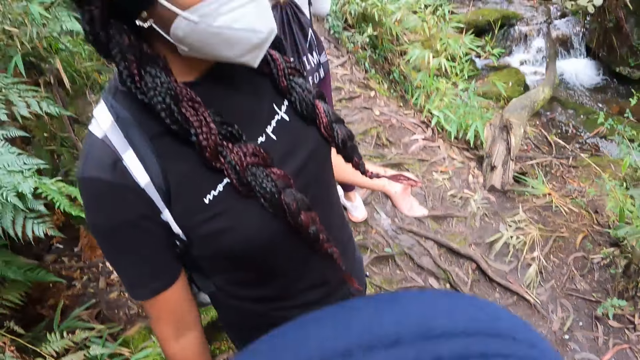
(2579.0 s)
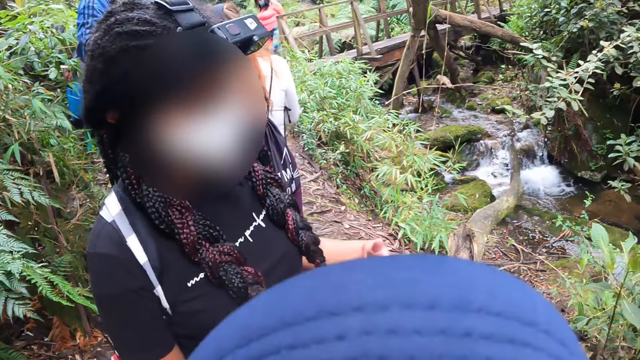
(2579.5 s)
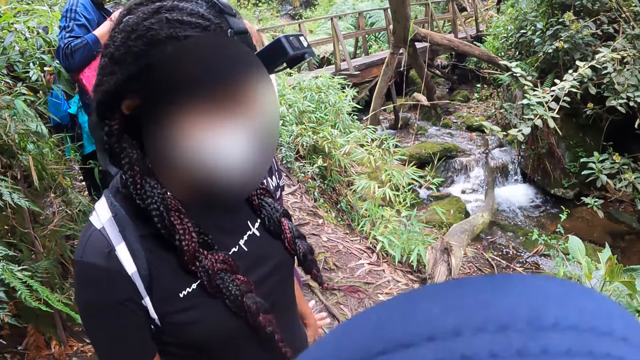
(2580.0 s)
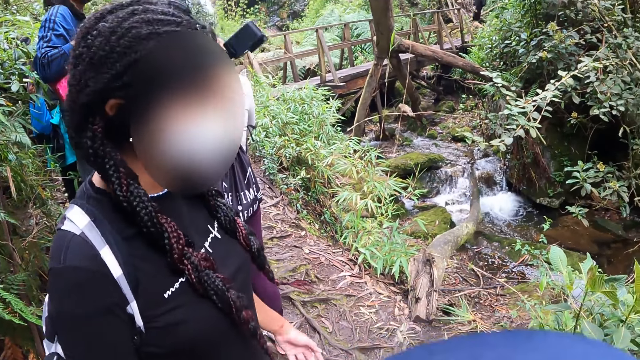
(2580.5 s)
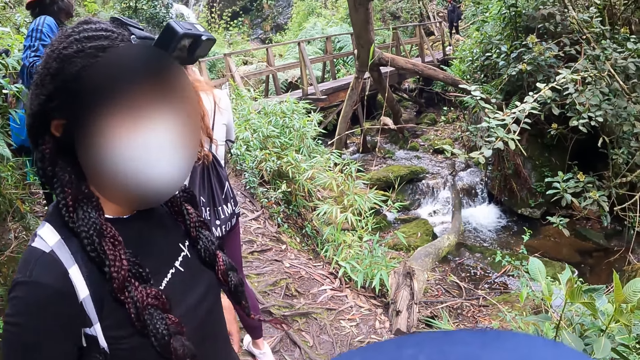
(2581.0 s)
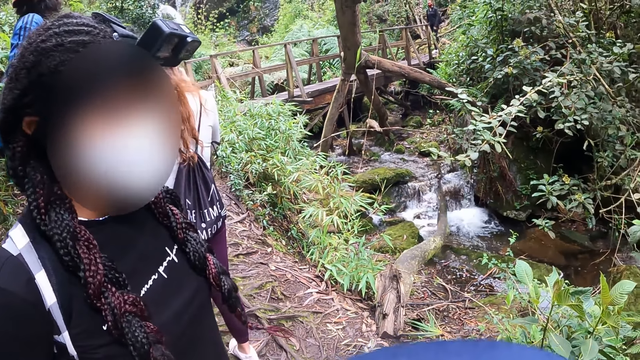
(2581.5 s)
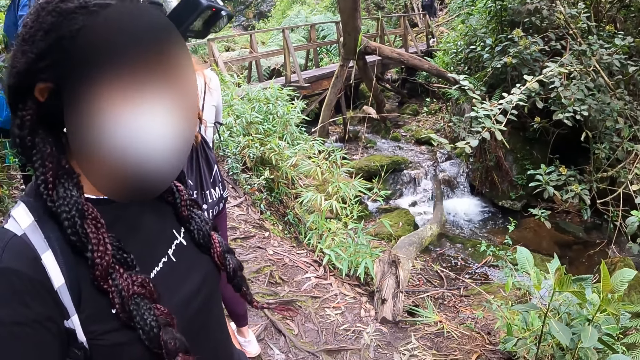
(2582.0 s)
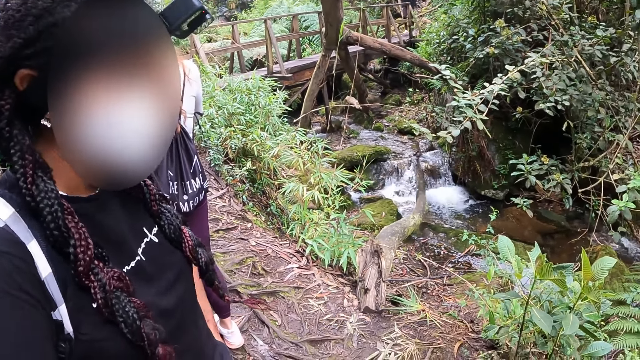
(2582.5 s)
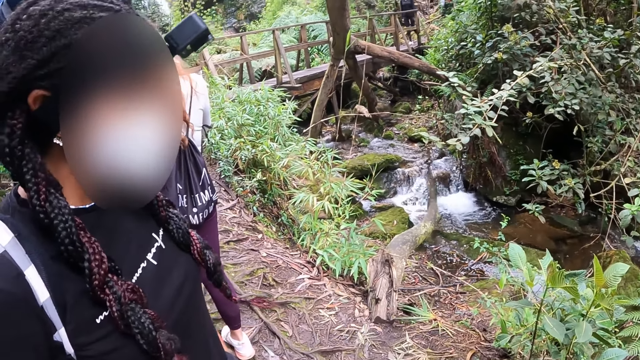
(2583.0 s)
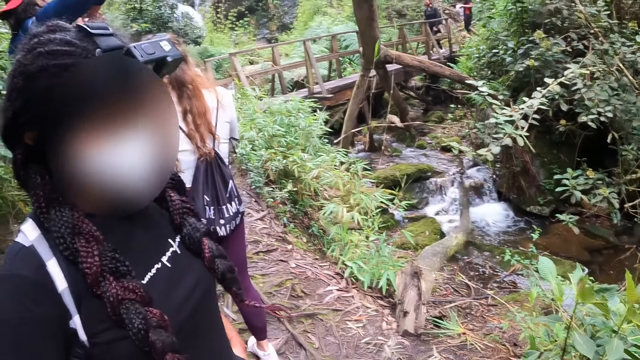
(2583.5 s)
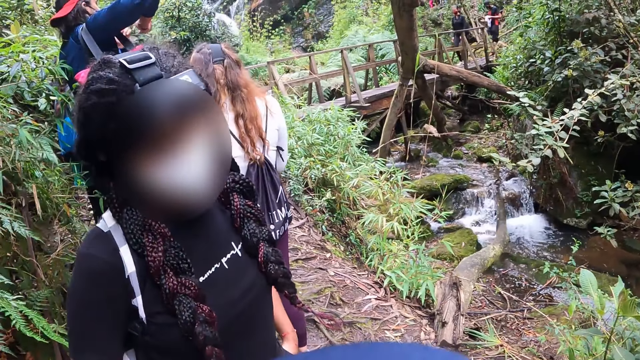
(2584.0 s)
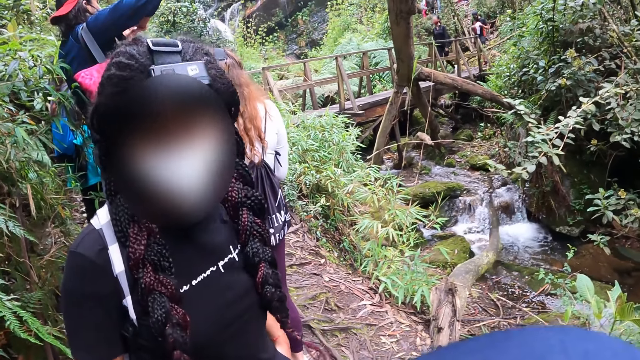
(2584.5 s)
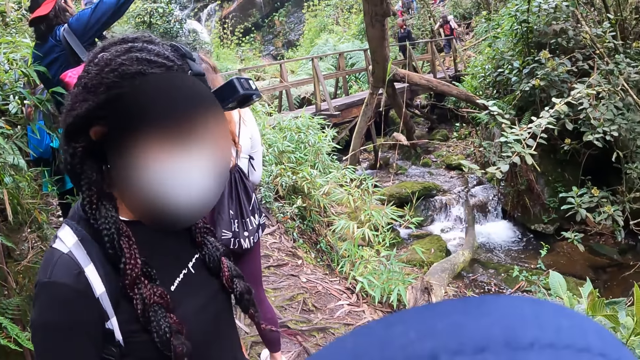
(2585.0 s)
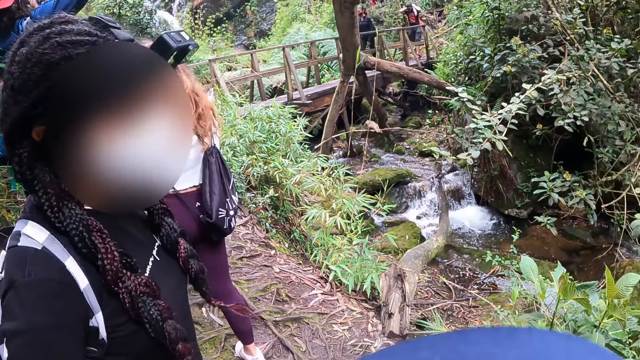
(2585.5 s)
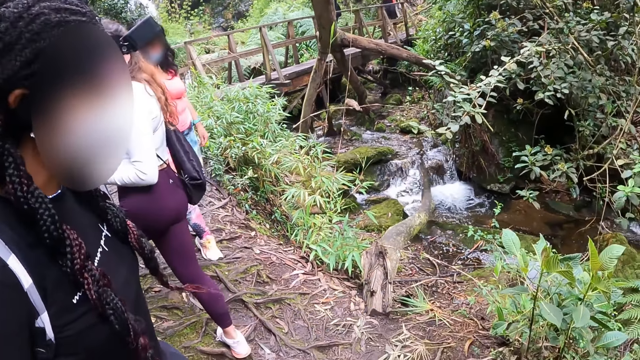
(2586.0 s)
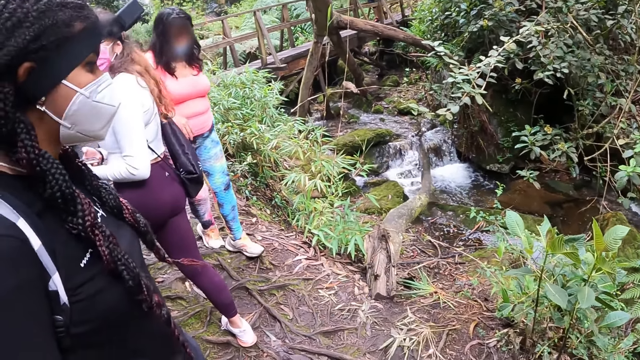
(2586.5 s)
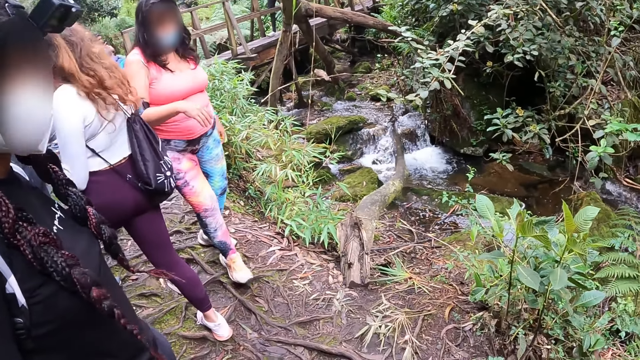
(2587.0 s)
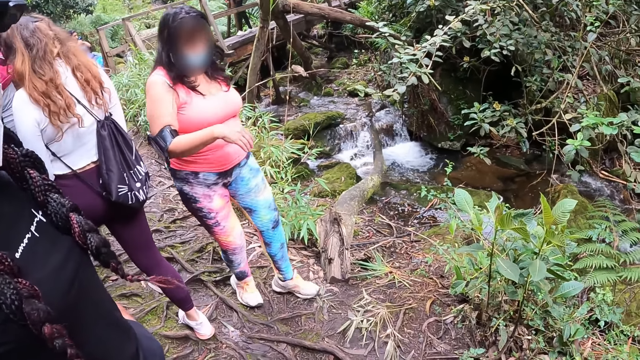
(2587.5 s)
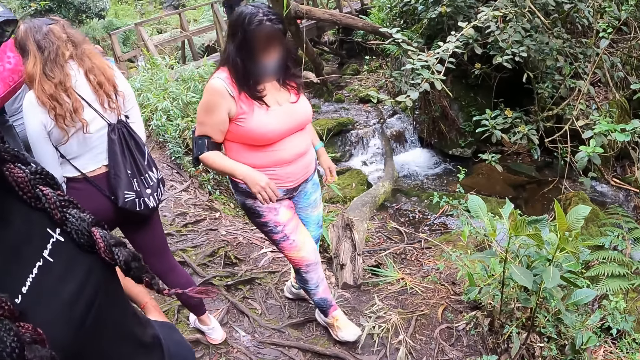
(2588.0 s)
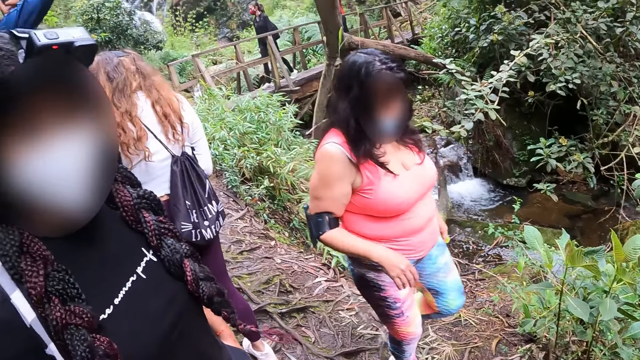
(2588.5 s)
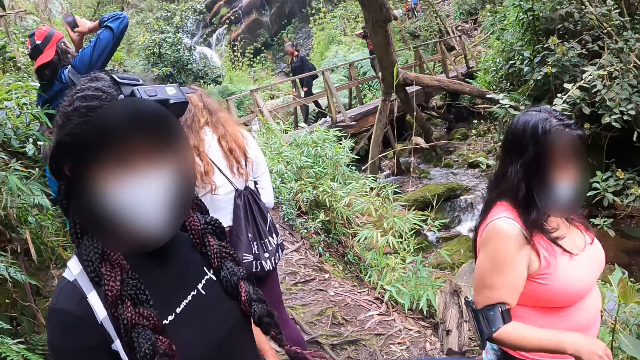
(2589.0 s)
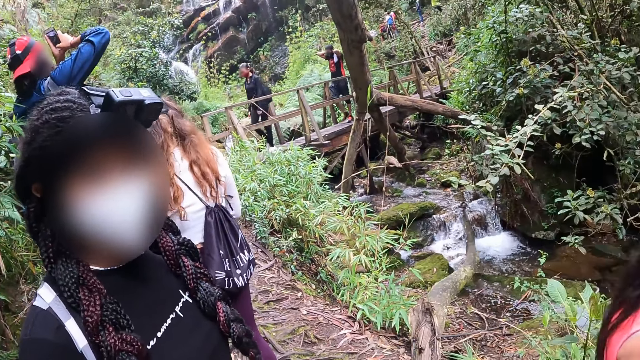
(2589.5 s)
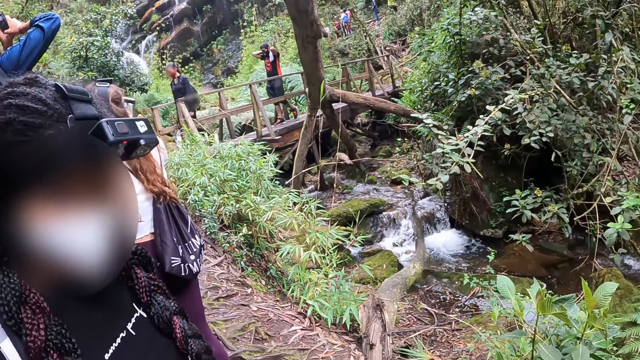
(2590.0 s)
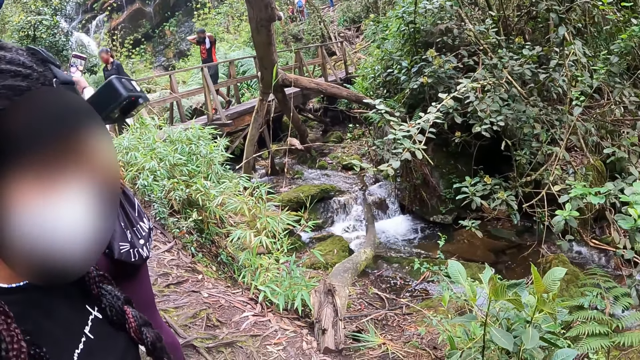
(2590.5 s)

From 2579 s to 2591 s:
A man interacts with a phone in his hands with both hands. A woman interacts with a phone in her hands with both hands.

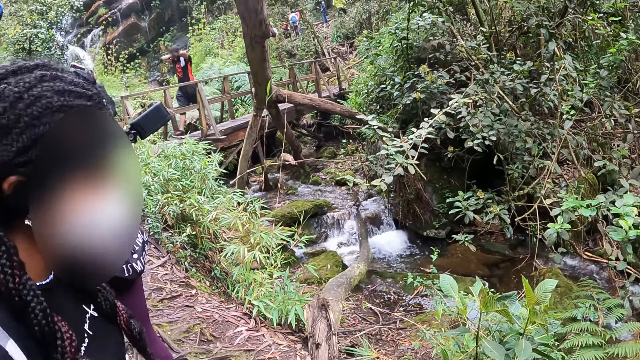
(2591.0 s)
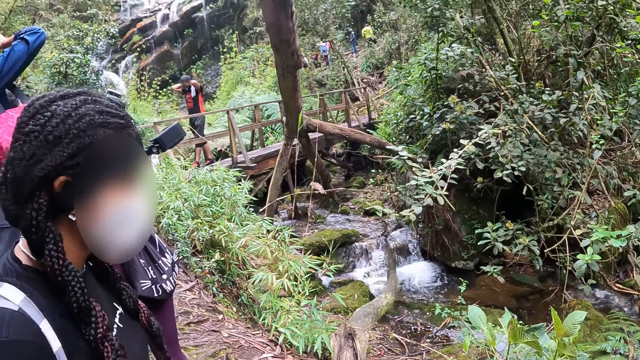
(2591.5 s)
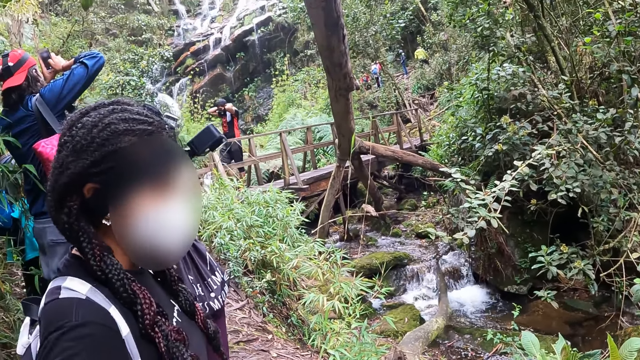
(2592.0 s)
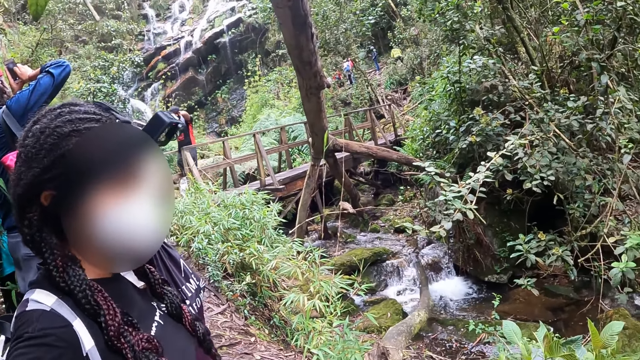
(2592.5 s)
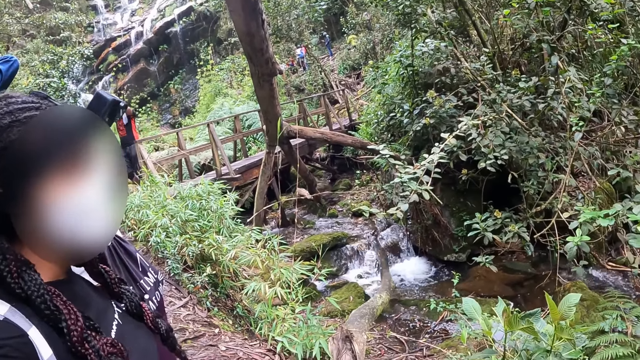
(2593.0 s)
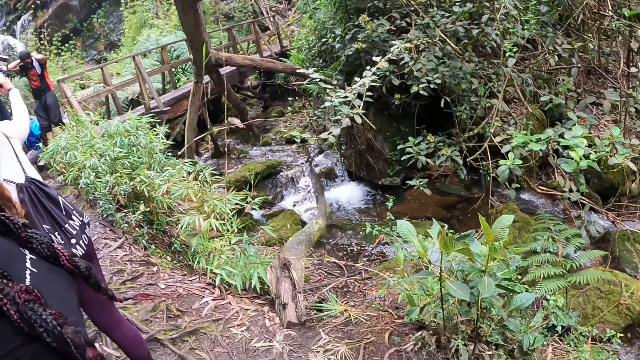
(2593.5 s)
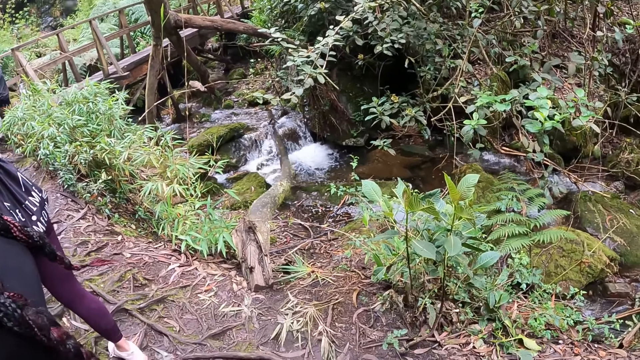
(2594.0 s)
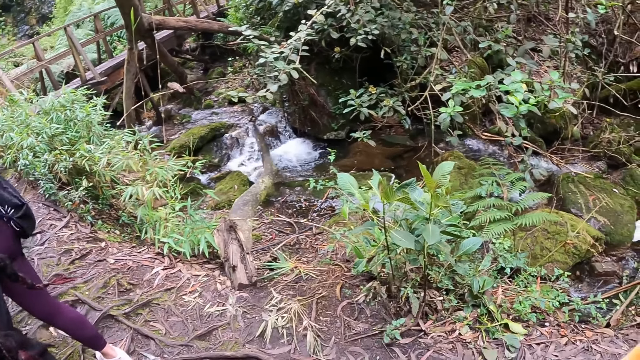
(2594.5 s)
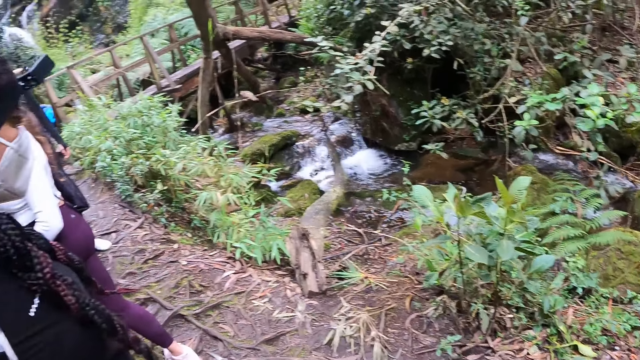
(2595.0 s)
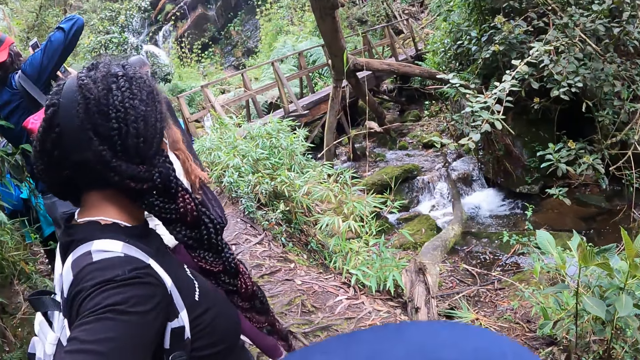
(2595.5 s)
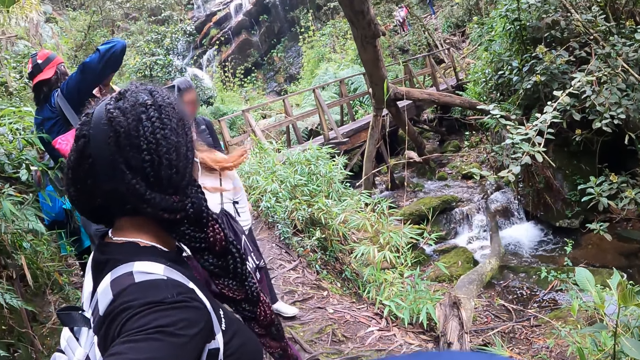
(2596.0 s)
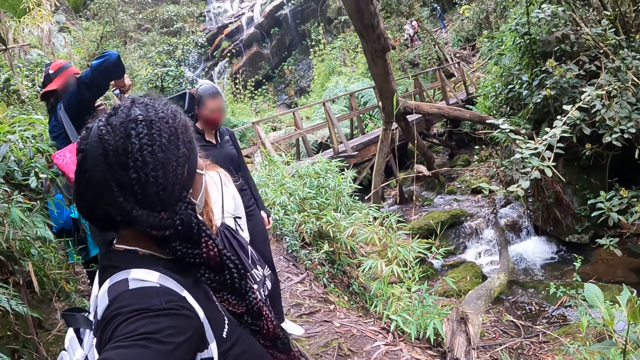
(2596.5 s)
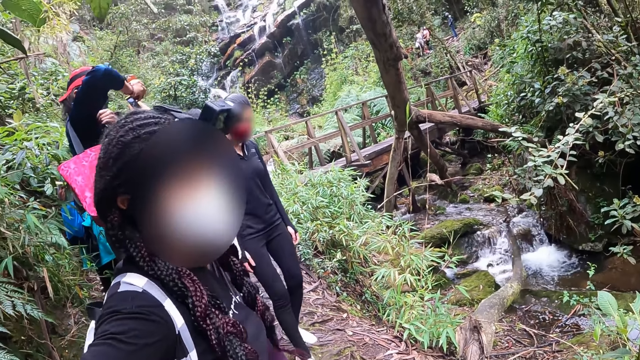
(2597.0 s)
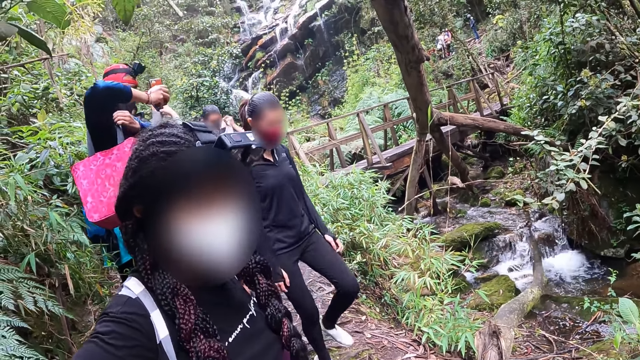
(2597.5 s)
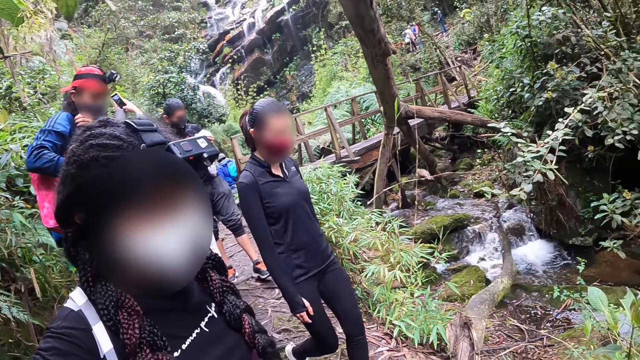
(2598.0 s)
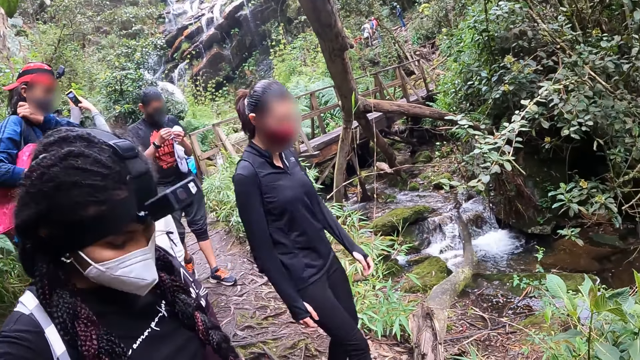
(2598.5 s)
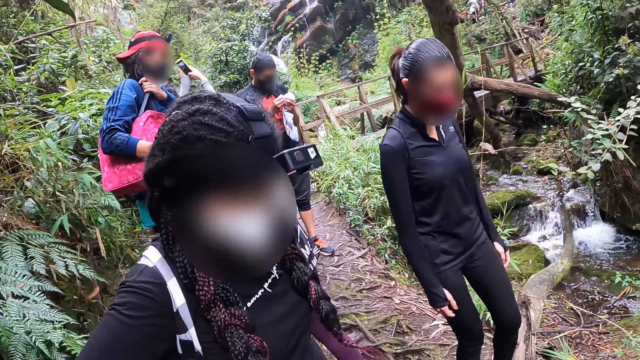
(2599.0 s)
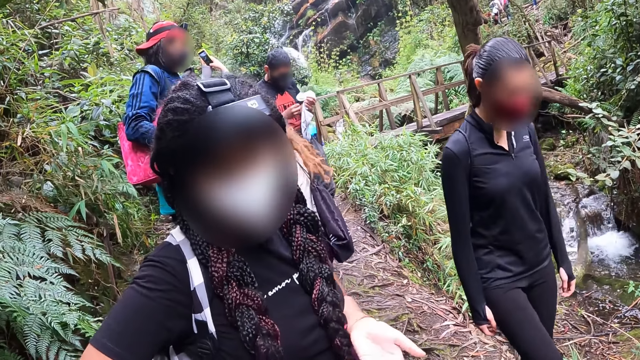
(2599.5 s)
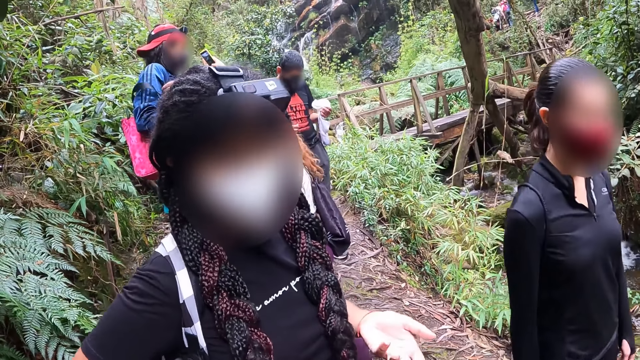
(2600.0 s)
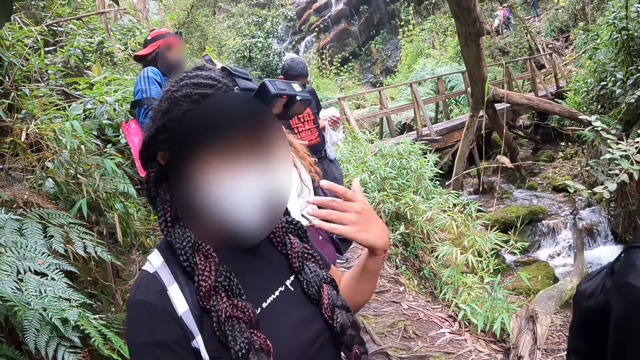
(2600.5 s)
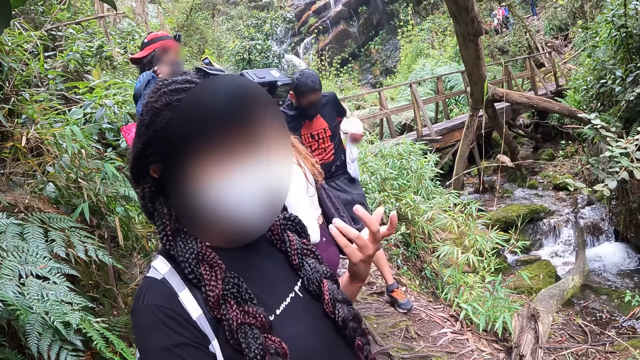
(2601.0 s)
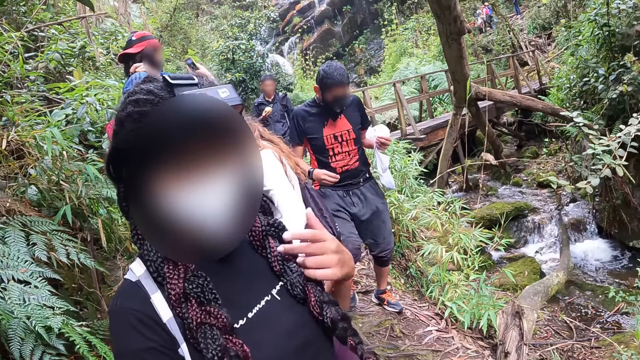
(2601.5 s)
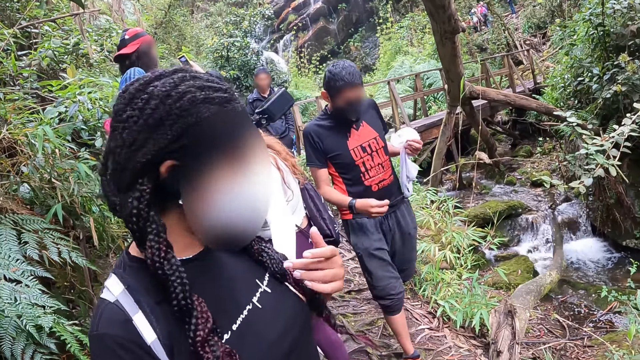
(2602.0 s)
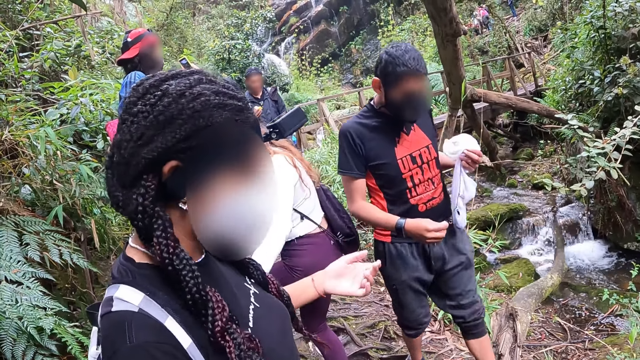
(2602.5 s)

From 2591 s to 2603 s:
A woman interacts with a phone in her hands with both hands. A man adjusts the straps of the bag on his right shoulder with his left hand. Another man holds the bag on his right shoulder with his right hand.
